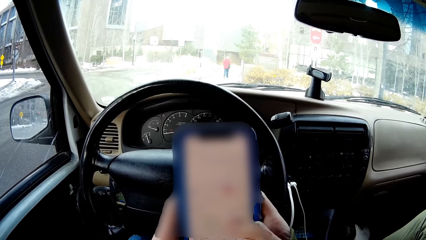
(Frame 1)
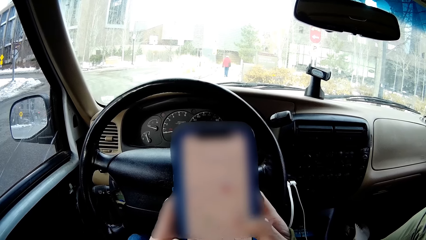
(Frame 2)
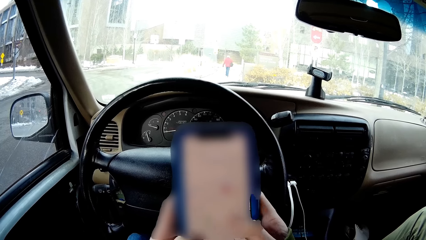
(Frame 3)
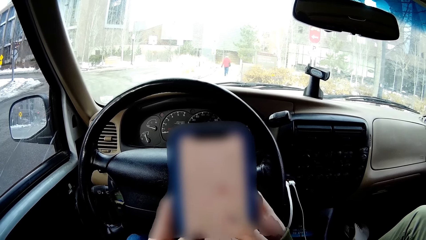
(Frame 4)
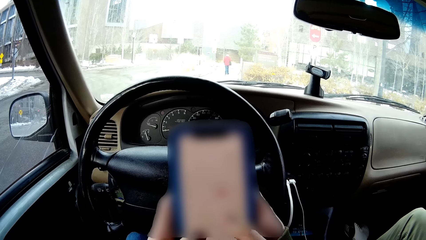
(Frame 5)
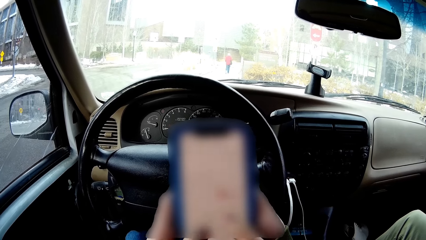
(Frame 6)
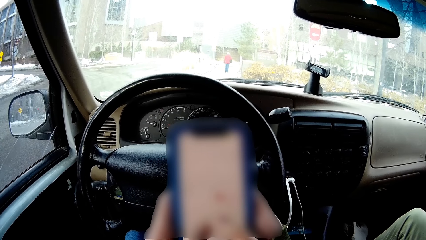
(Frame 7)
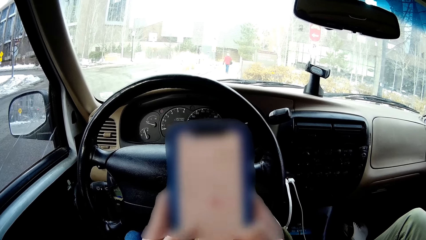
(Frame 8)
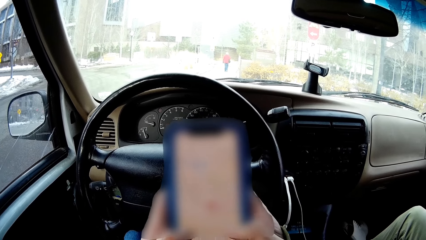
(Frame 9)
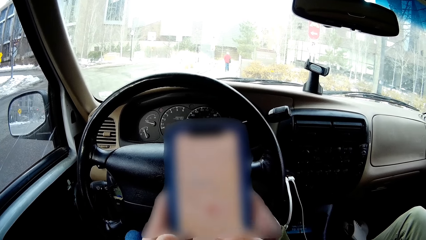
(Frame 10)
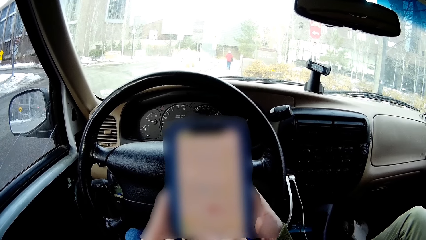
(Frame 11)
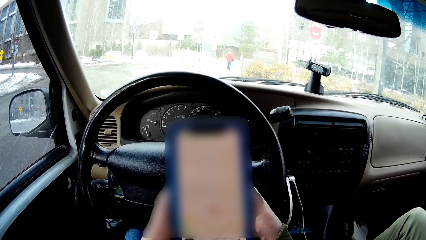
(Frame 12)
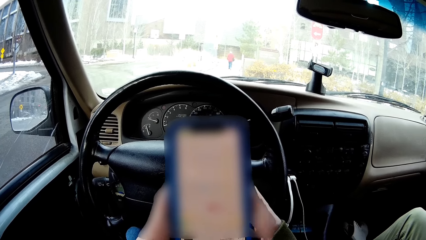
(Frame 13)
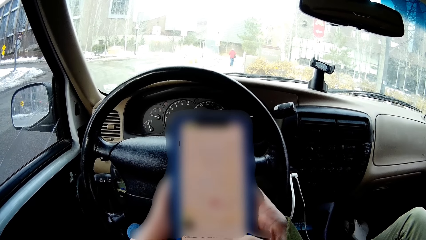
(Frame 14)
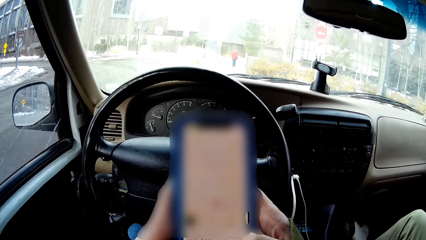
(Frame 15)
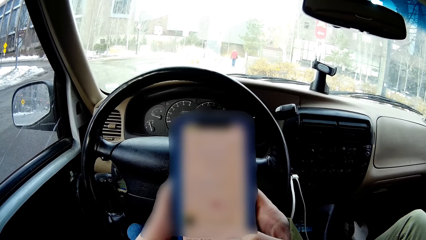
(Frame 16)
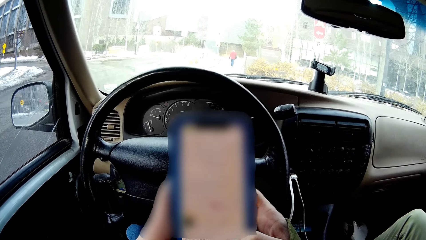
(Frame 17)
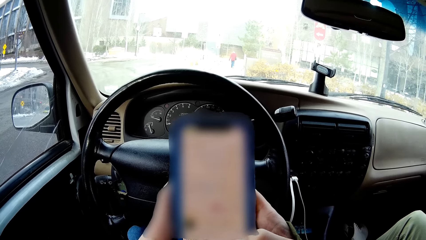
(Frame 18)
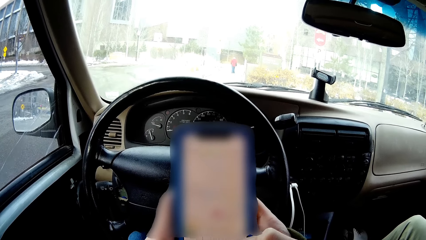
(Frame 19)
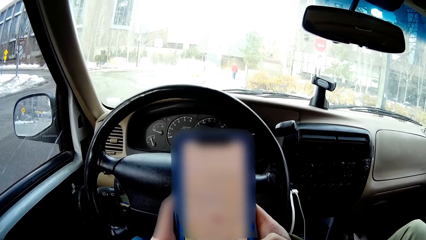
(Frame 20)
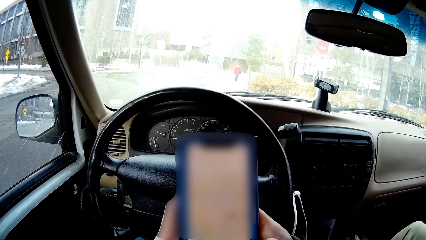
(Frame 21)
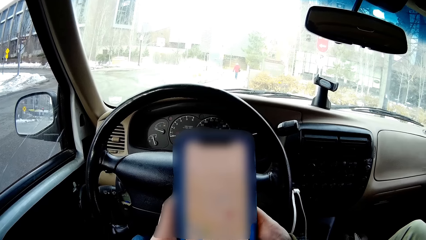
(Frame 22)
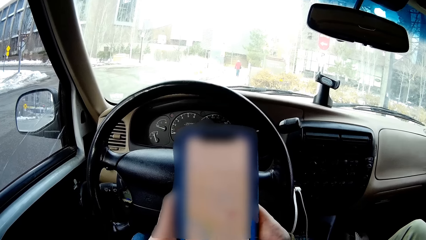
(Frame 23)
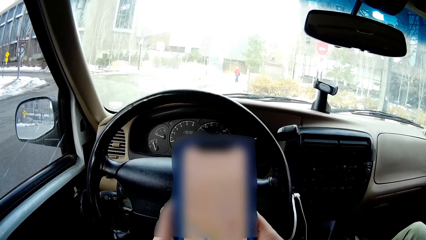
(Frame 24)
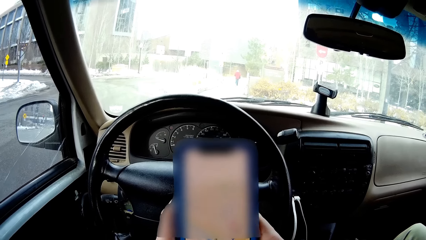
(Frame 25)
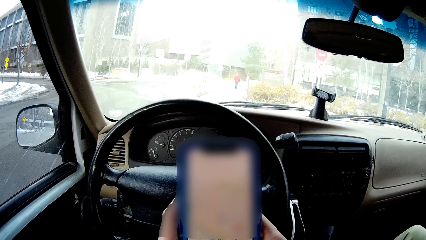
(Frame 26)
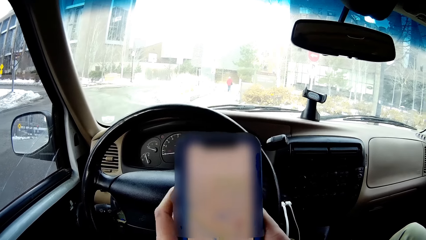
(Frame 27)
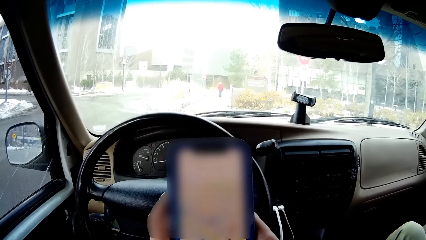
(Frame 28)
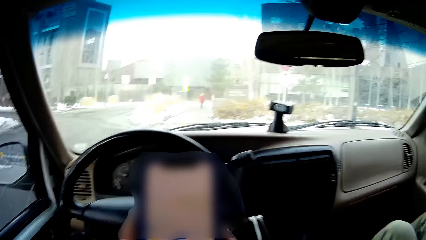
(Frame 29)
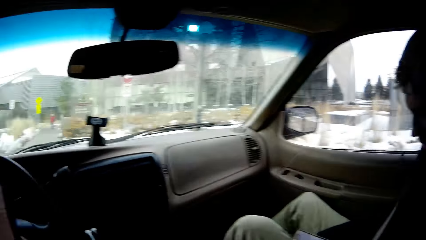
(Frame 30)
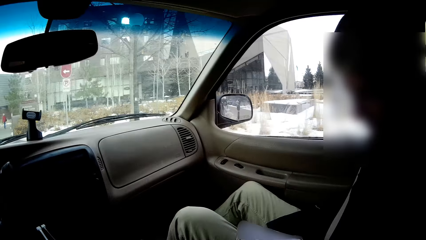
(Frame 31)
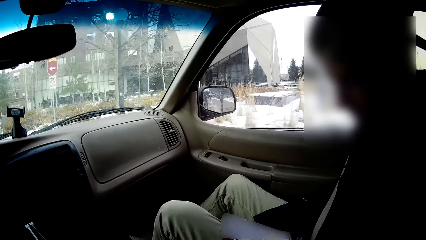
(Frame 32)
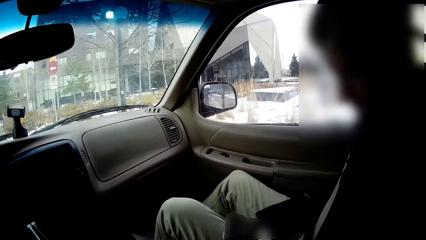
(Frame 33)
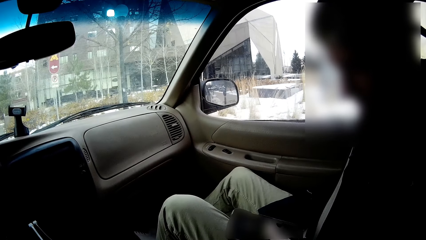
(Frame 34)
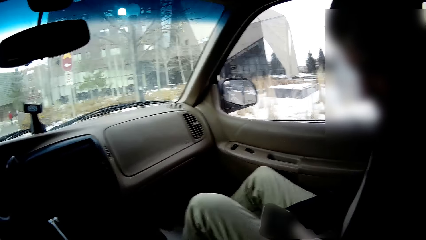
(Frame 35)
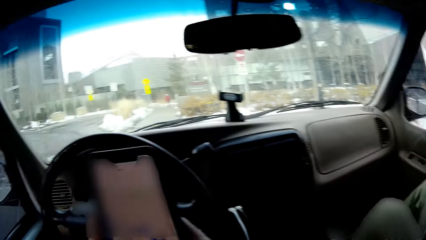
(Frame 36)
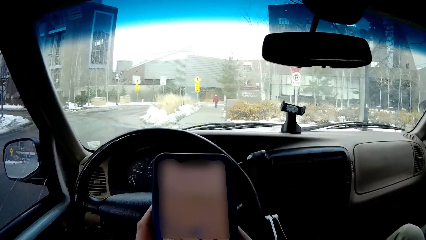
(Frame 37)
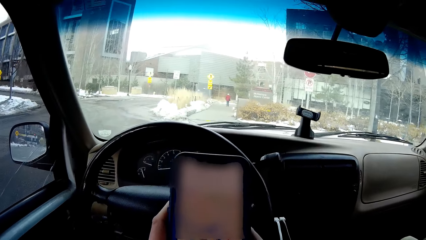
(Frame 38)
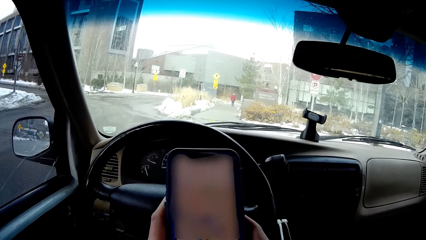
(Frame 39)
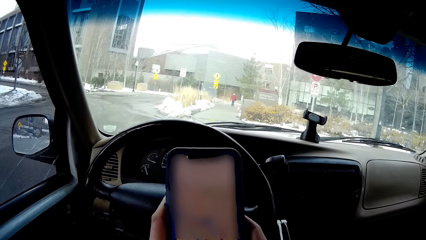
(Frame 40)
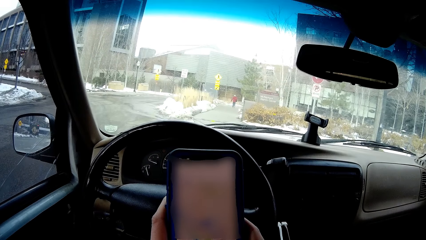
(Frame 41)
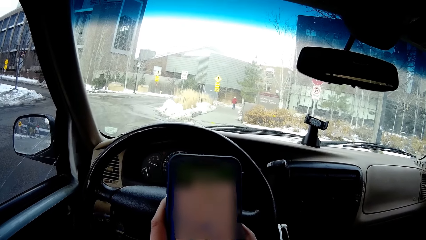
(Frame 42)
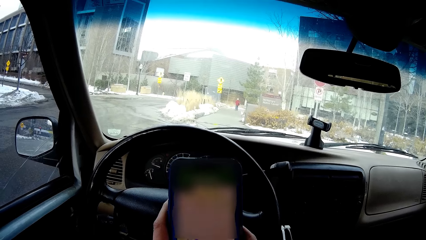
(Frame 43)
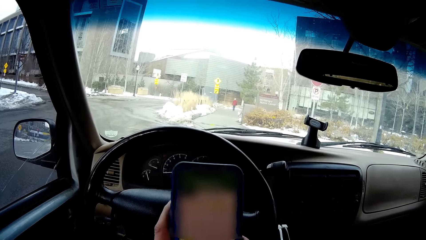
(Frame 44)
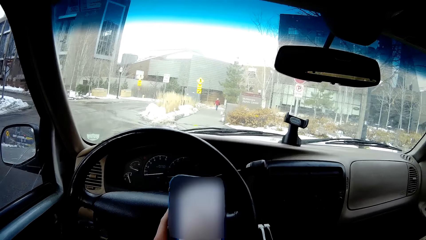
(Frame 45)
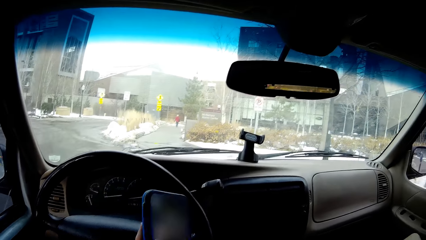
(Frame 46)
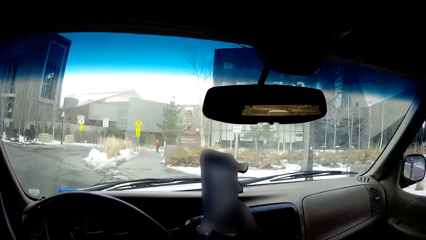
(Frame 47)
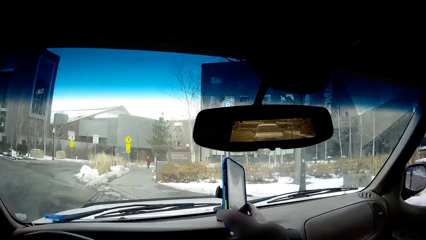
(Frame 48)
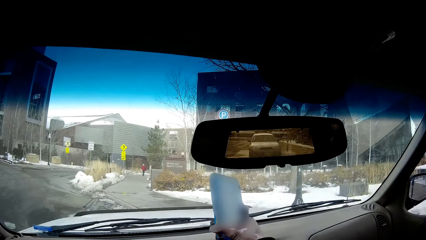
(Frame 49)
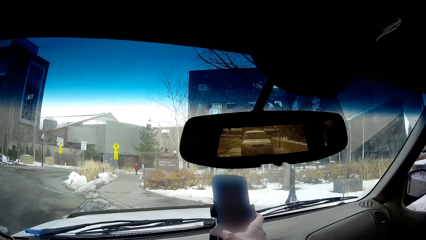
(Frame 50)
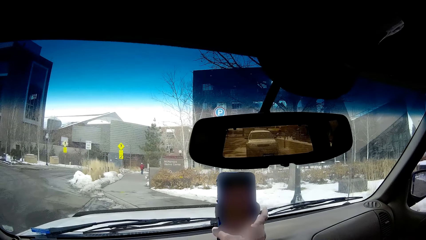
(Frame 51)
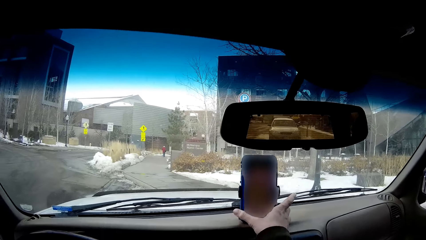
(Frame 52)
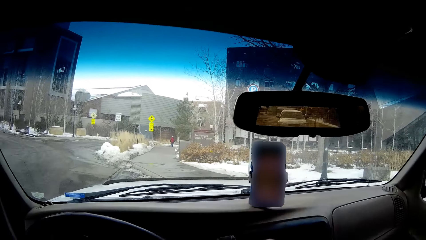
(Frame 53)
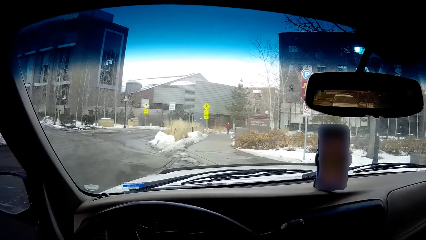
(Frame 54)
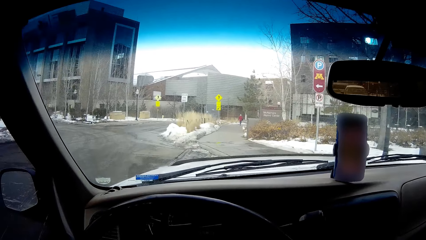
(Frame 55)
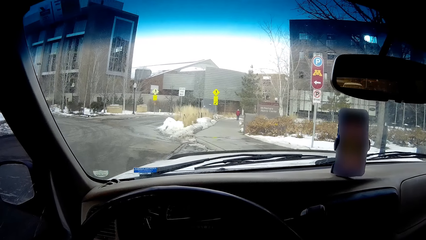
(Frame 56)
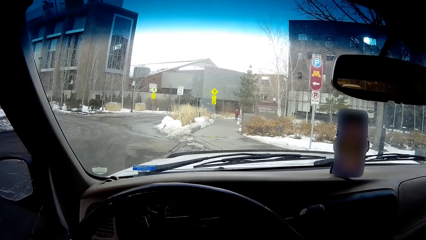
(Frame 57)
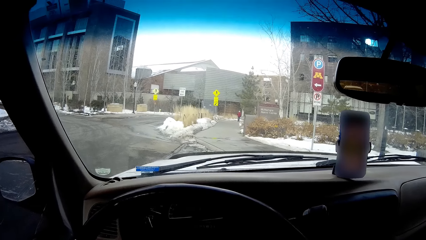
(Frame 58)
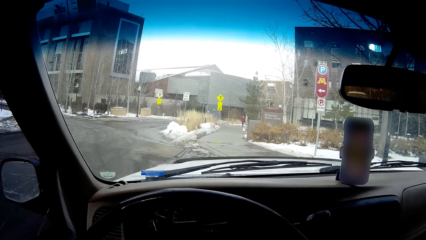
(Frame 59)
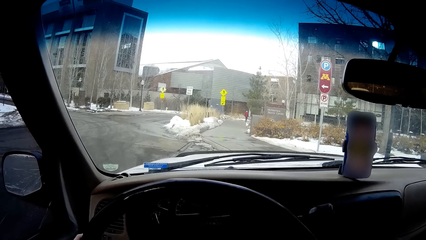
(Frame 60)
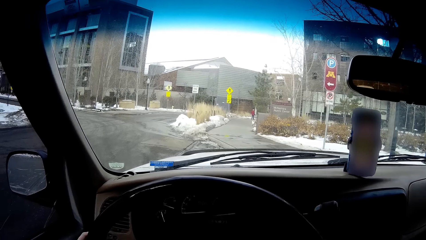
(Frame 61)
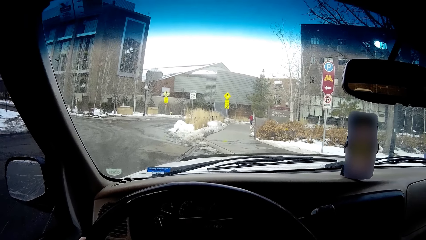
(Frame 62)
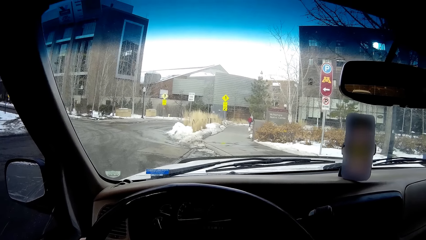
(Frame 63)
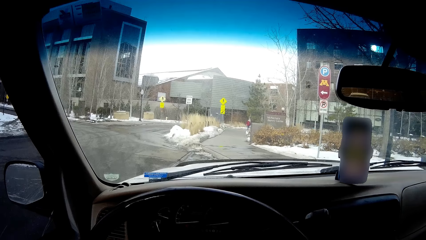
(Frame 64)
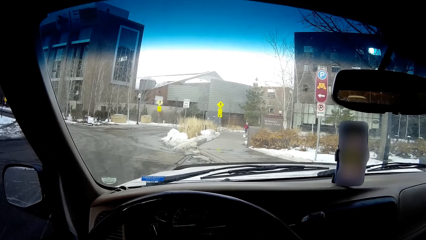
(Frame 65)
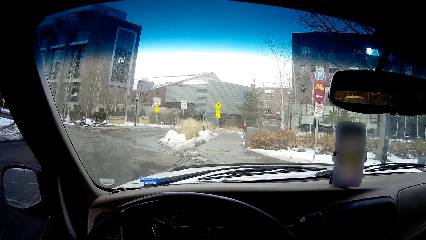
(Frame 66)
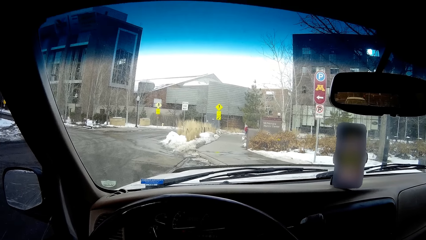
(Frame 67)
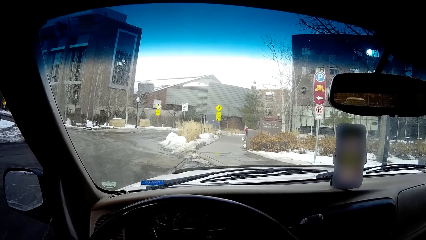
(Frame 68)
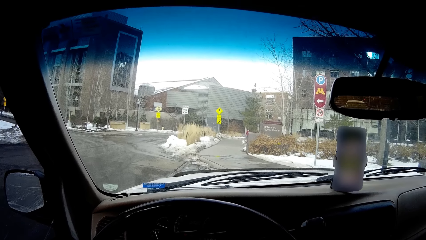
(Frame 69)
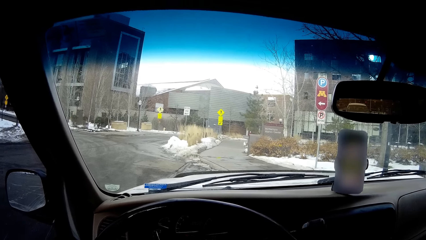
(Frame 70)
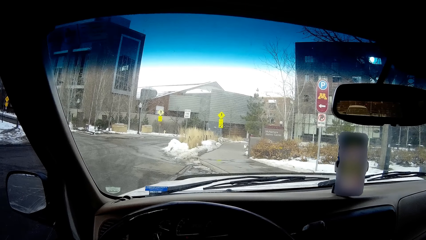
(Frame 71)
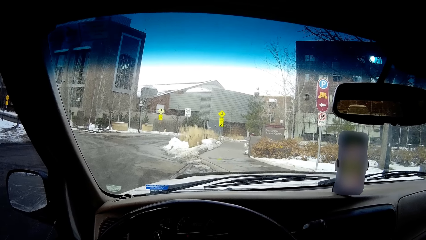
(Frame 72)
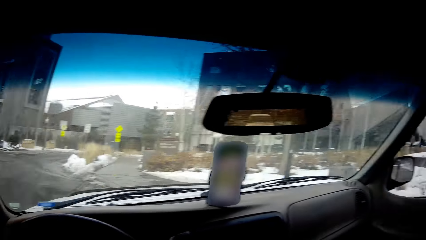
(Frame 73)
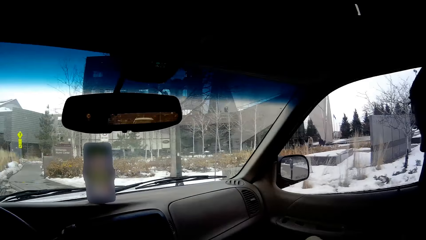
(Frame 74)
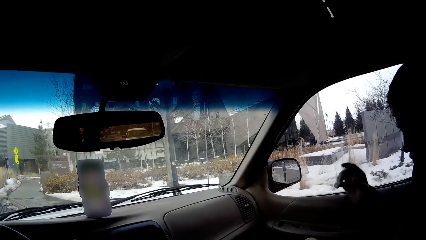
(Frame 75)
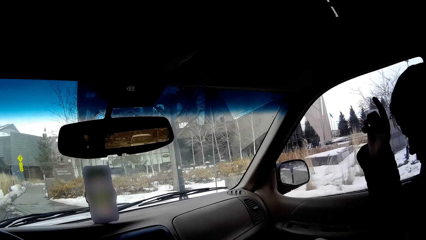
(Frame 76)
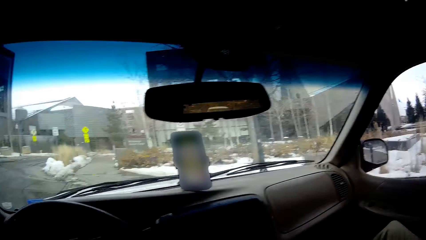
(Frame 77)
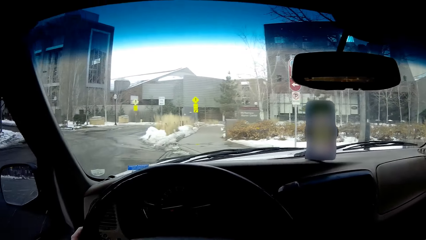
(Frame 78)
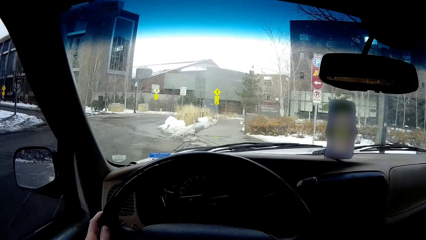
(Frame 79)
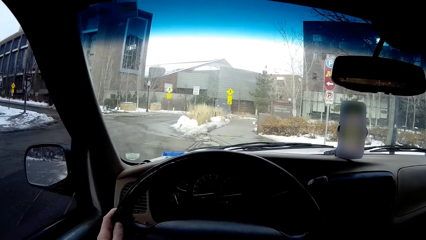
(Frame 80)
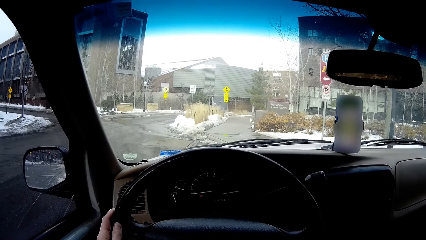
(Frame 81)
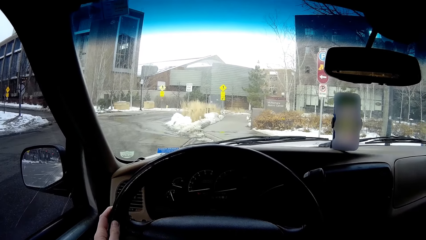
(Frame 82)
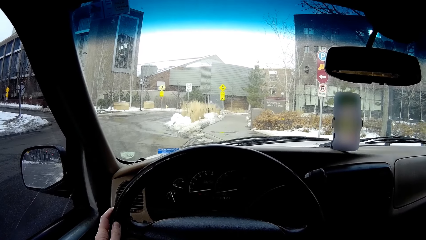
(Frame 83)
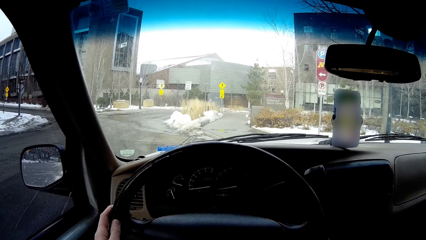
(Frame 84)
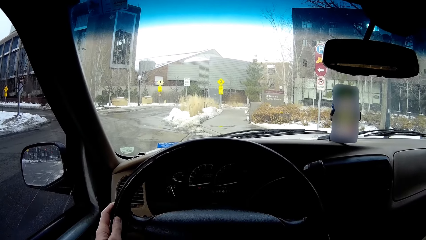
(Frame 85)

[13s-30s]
A man moves a leg. The camera wearer operates a phone. He looks around the car. The man operates a phone. The camera wearer operates the phone. He puts the phone on a phone holder. He drops the phone. He looks around the car. He touches his forehead with a hand.
